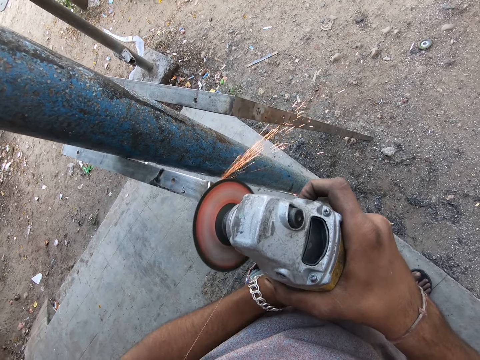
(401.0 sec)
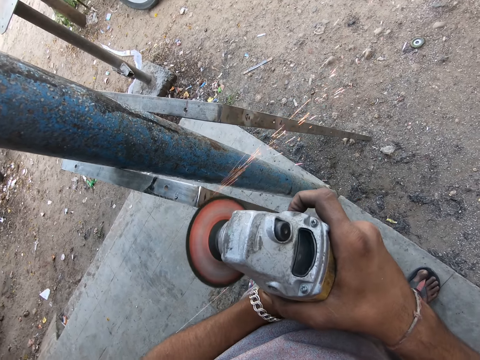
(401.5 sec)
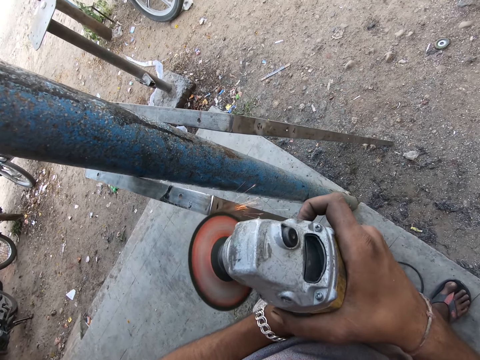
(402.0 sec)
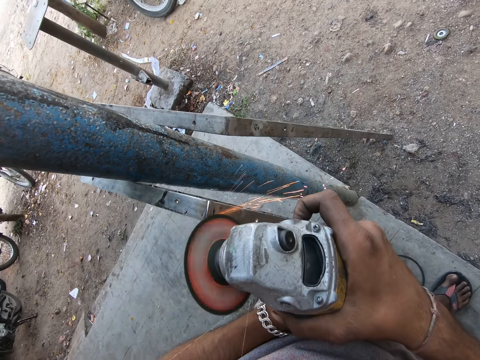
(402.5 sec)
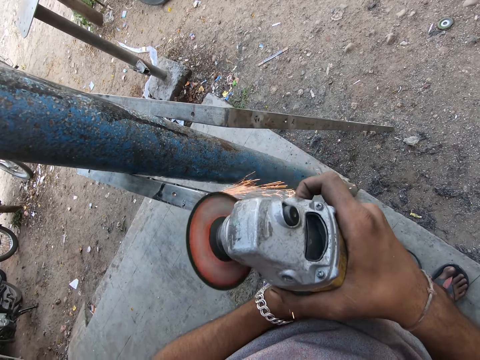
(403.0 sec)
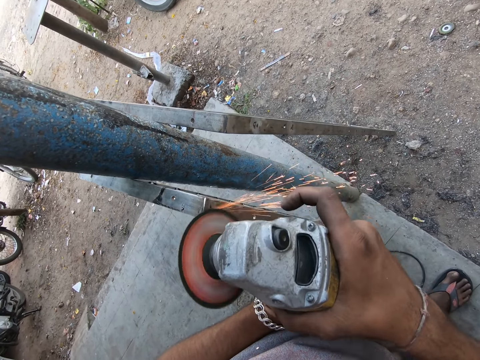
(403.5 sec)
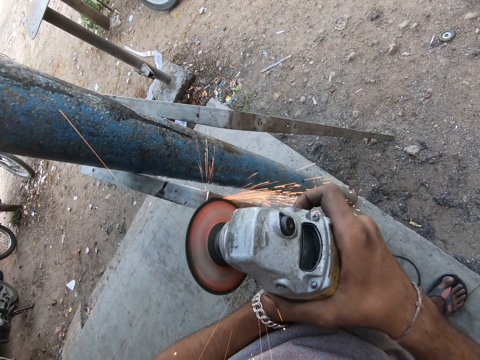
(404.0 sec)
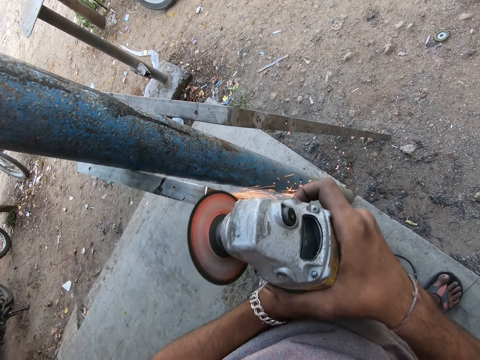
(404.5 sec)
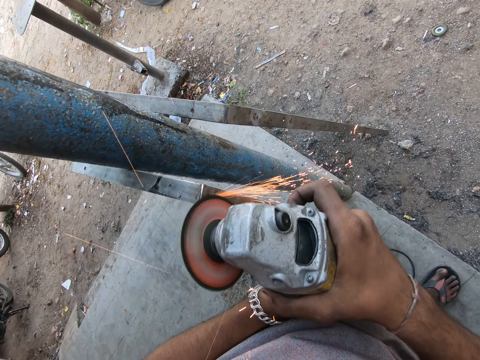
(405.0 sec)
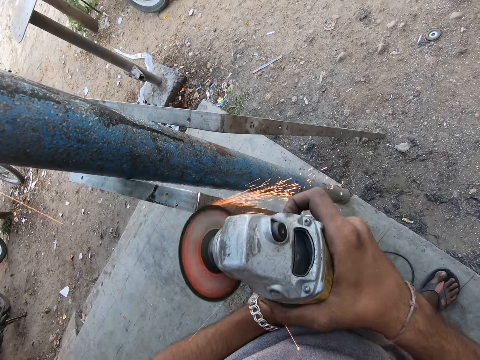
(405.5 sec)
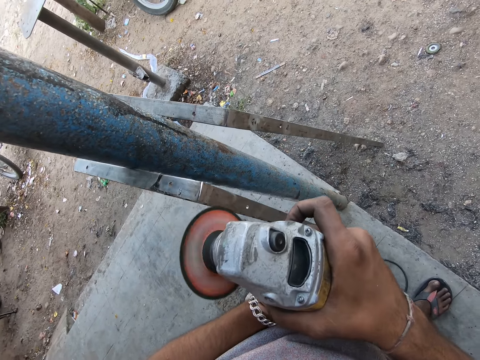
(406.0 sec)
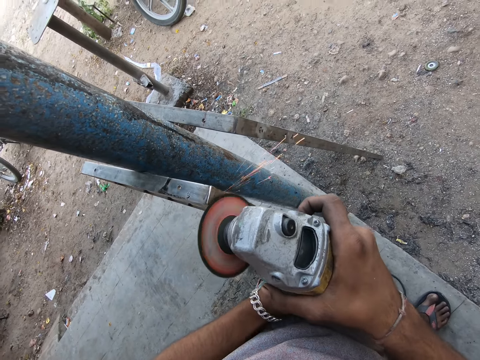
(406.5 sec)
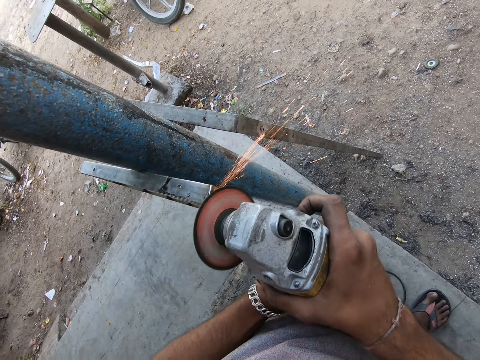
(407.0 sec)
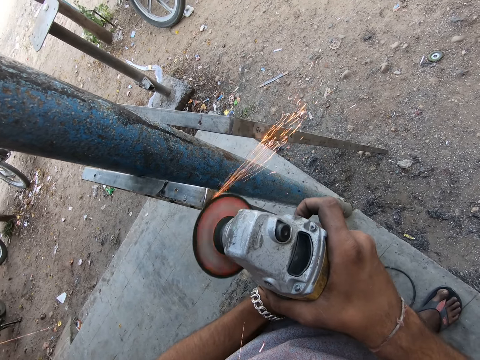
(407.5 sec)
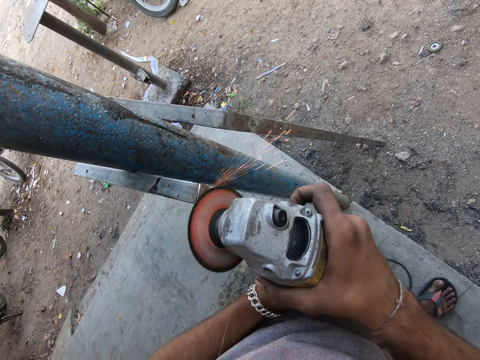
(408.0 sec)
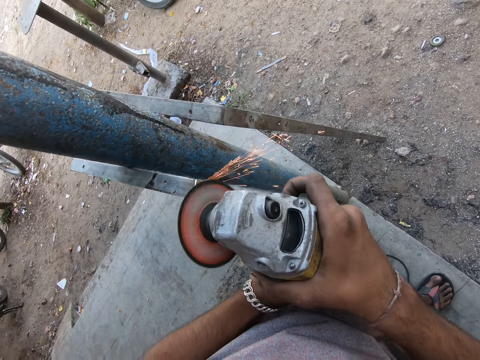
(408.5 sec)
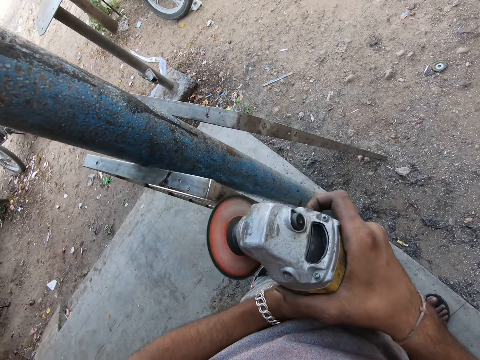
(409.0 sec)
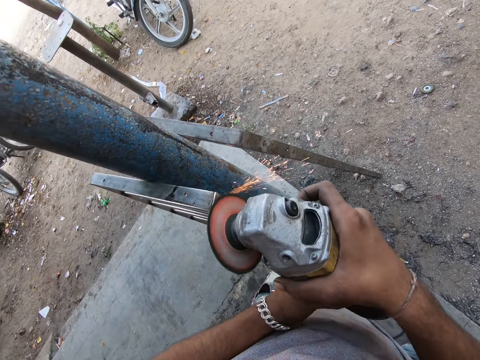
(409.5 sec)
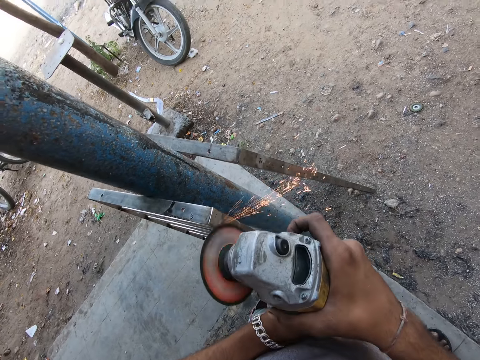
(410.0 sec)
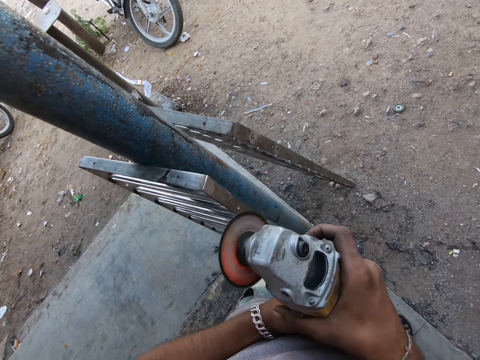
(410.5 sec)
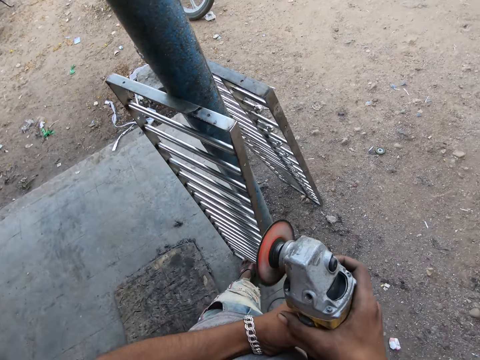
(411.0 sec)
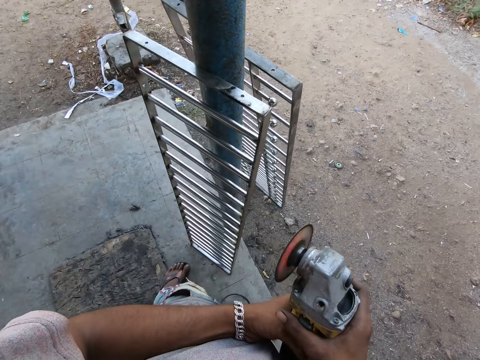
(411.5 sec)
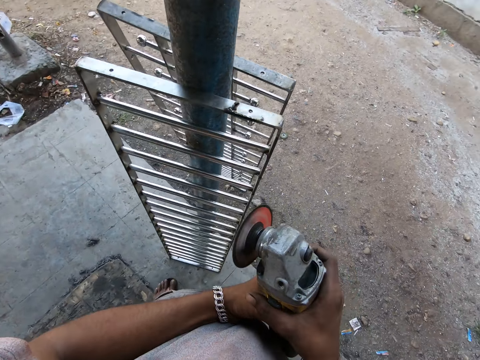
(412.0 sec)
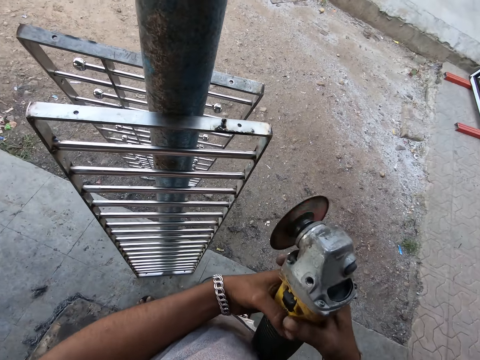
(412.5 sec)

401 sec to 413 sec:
The camera wearer moves around and turns the grinder off.

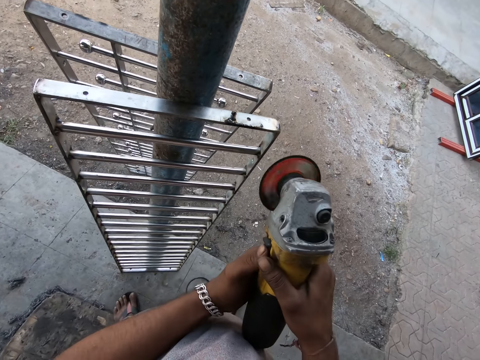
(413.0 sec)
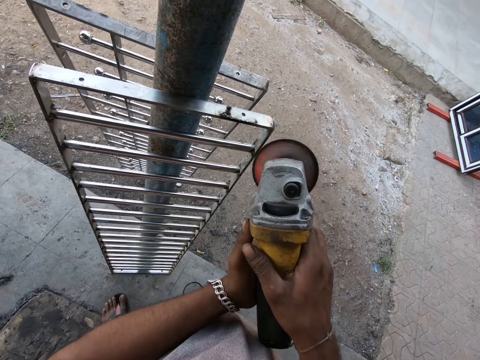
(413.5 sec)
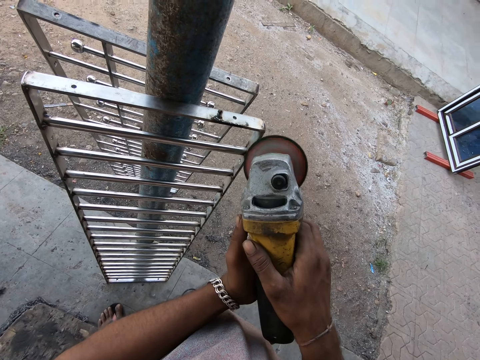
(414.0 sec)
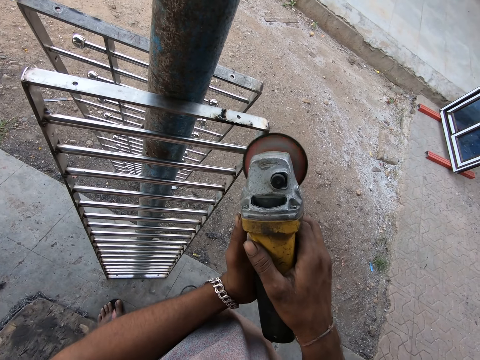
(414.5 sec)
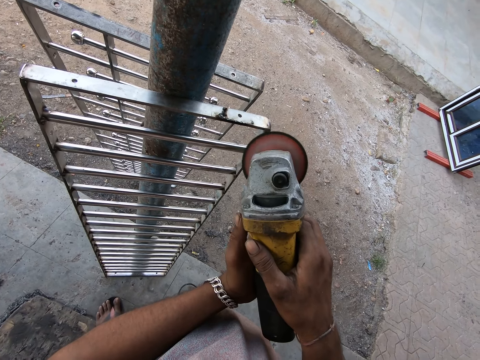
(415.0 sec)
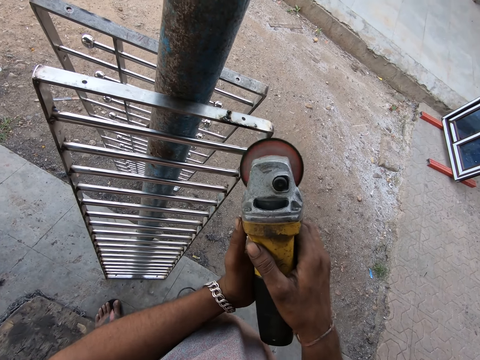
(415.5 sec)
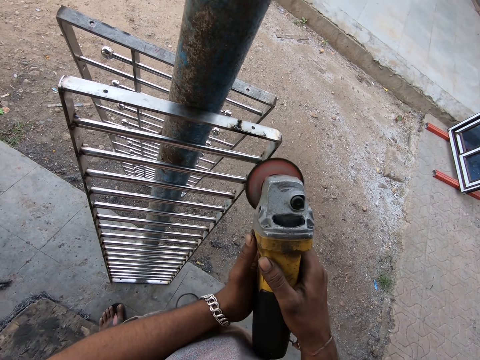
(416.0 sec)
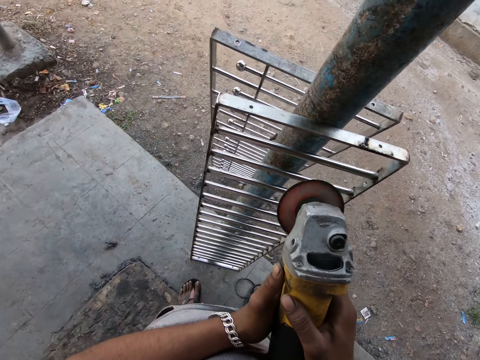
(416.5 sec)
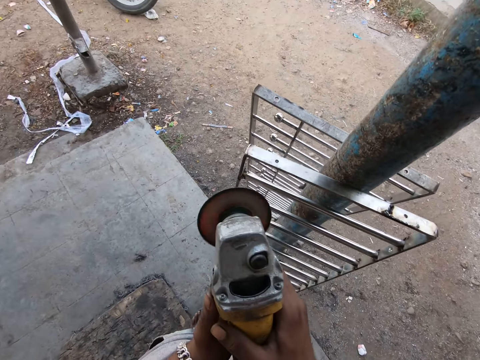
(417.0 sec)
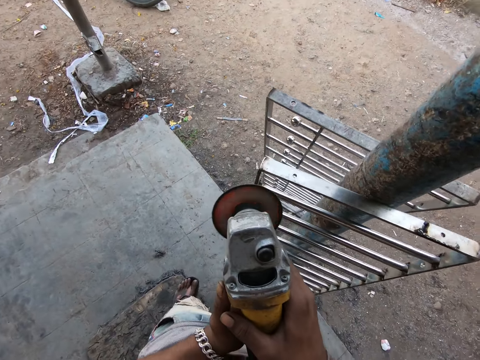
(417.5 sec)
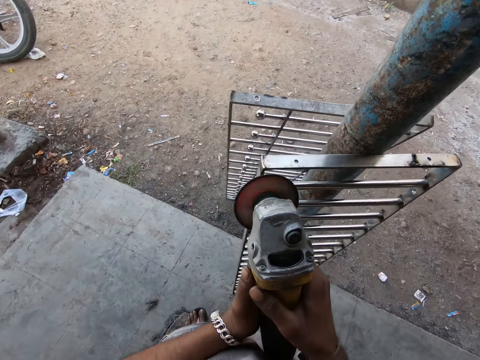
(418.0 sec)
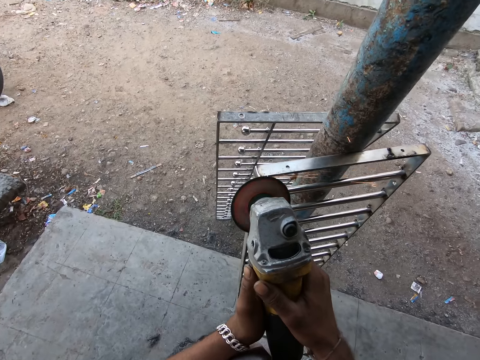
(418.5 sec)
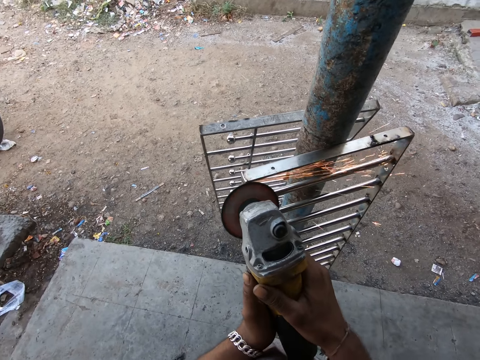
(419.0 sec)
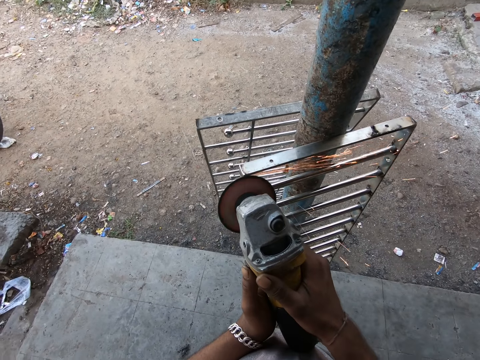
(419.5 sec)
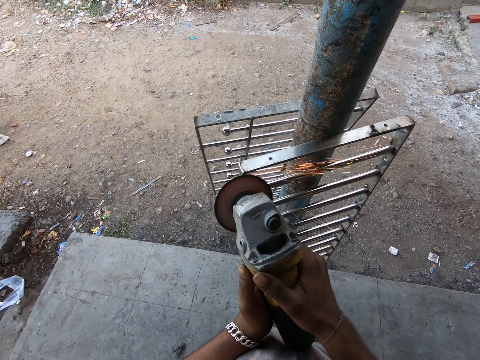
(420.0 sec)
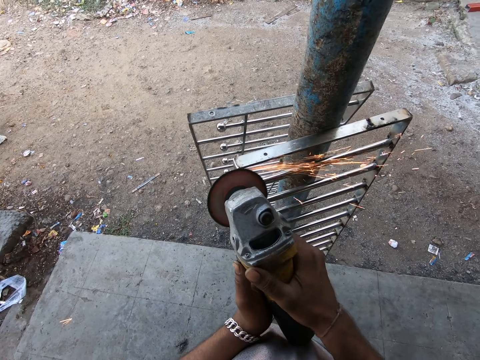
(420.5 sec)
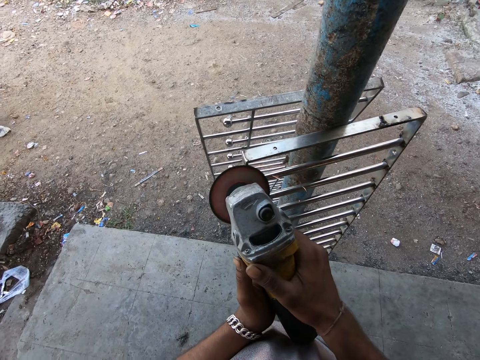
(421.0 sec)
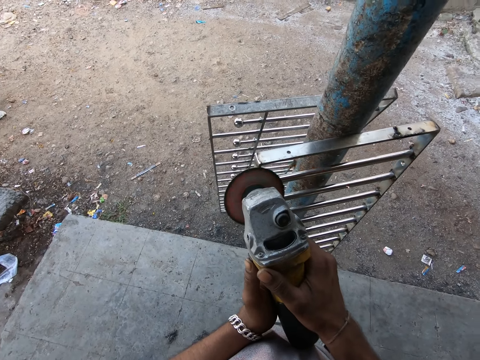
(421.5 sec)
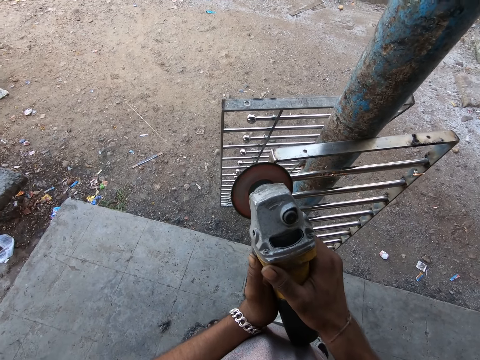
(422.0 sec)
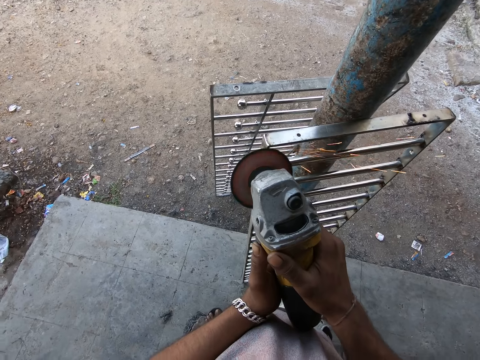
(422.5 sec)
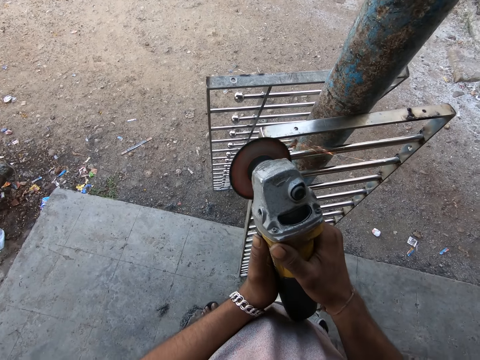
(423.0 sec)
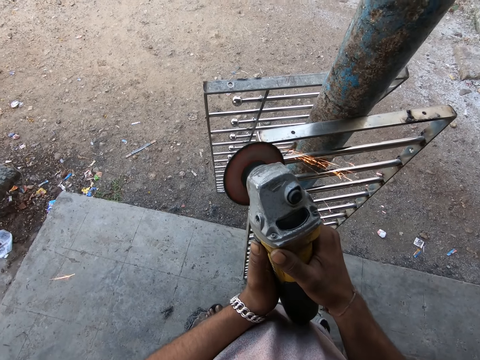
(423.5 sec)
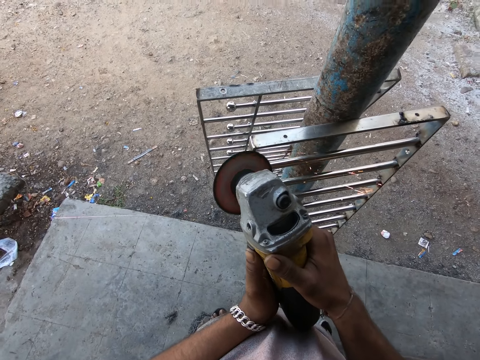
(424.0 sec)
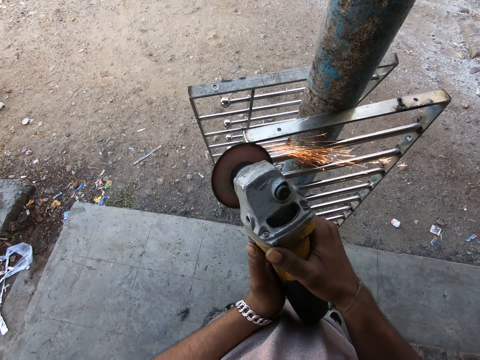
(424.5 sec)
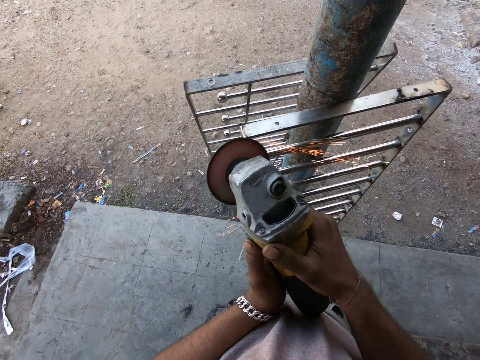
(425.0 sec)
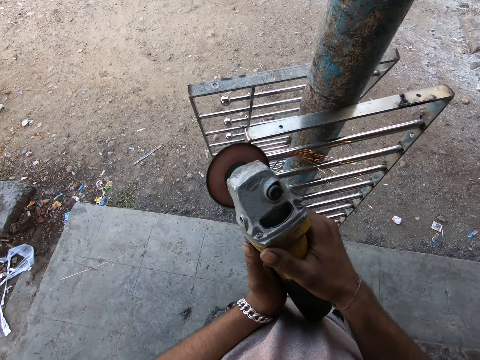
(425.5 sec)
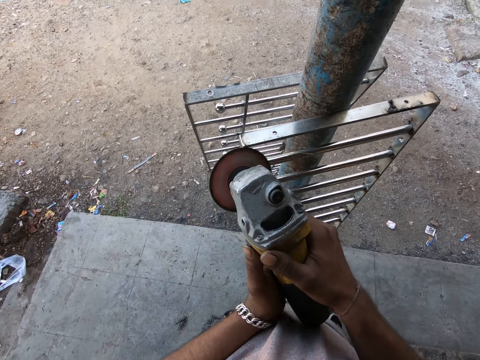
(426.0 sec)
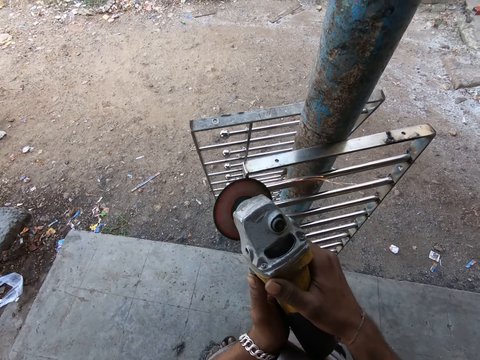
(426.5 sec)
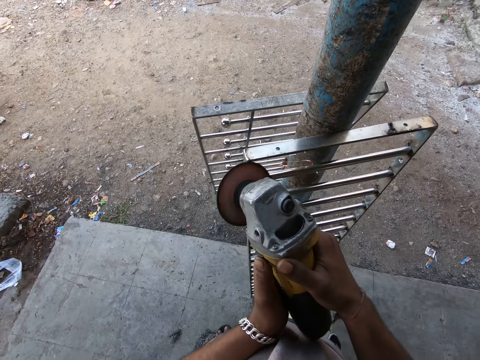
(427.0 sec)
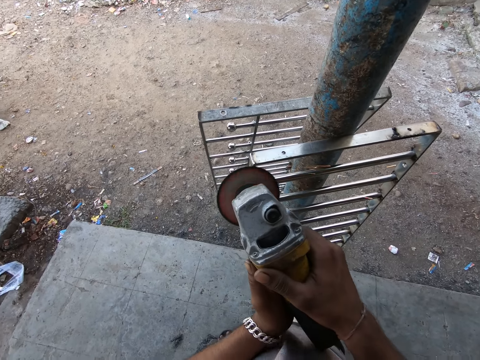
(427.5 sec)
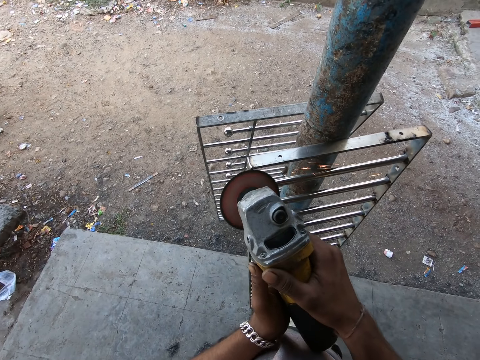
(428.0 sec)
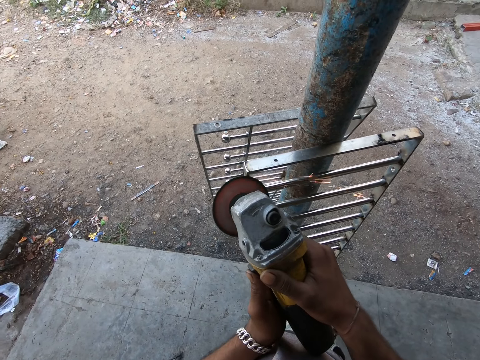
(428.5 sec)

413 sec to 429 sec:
The camera wearer turns the grinder on. They grind a metal structure or metal frame with a grinder. They move around. They grind the metal frame with the angle grinder.
